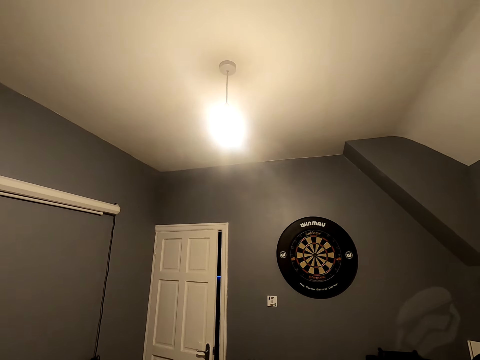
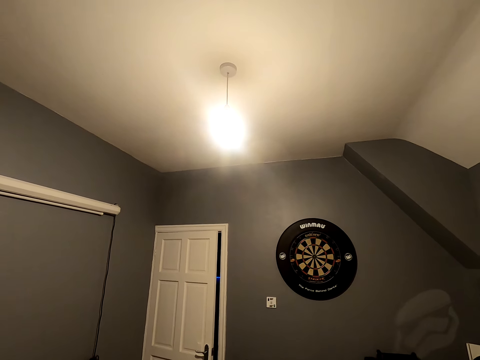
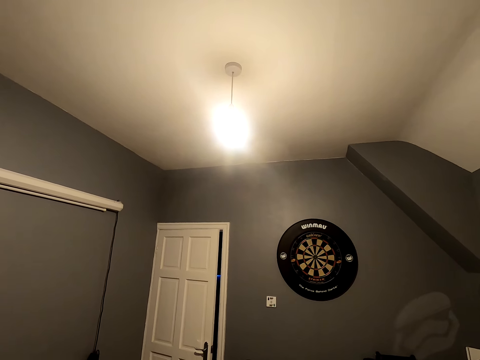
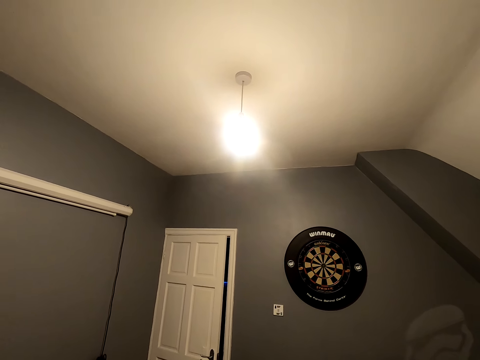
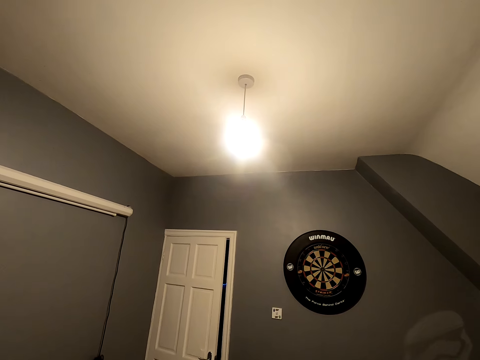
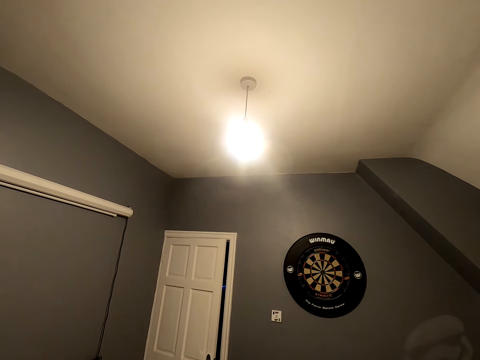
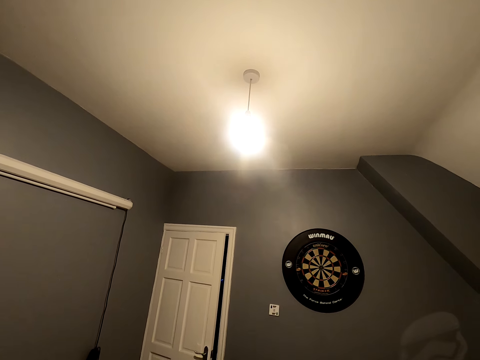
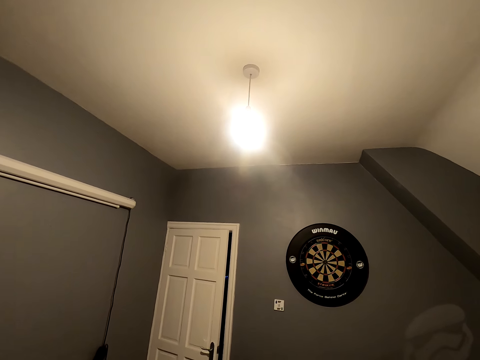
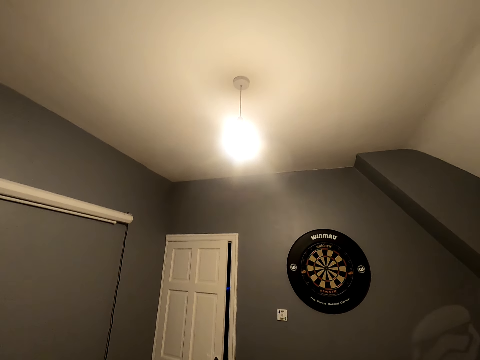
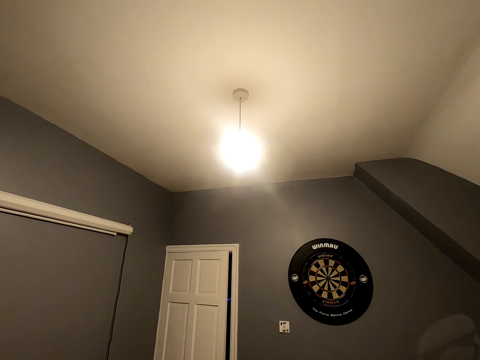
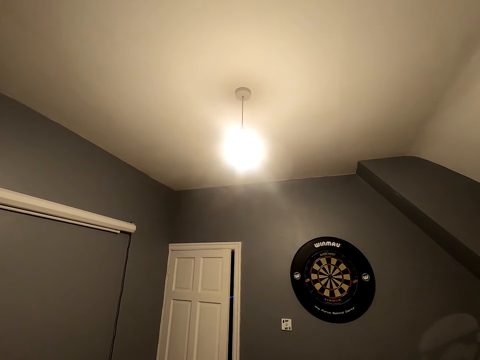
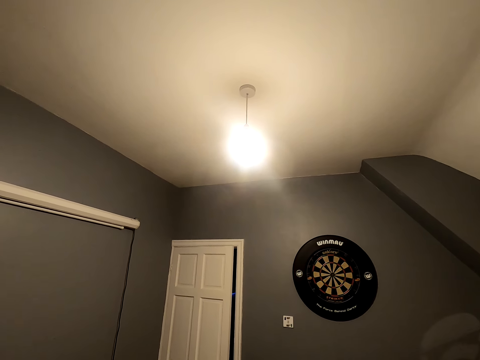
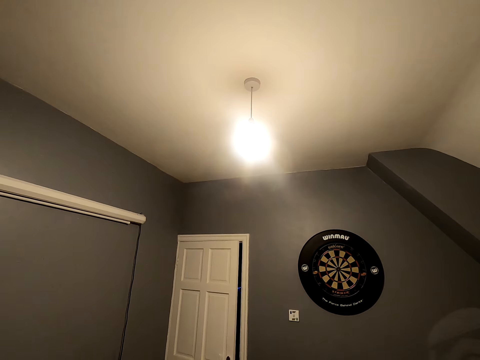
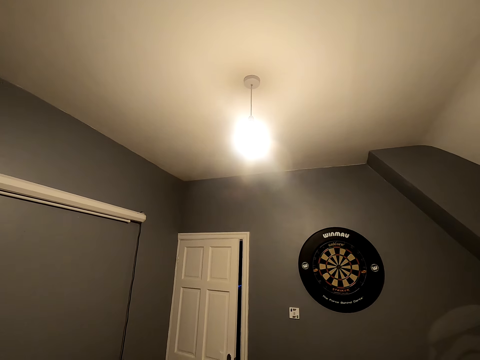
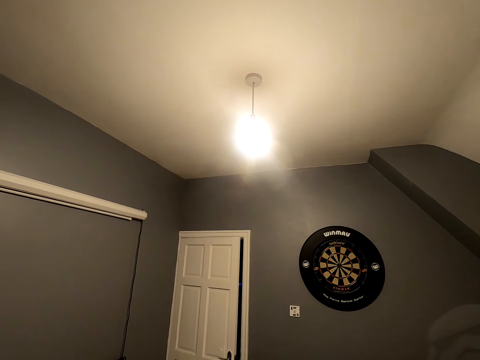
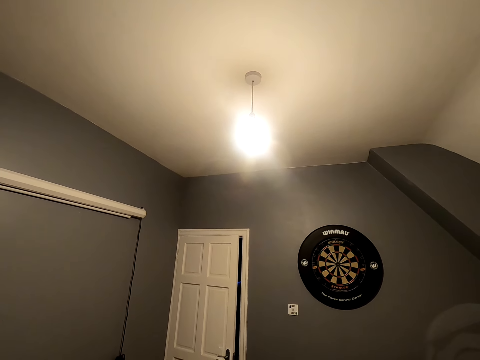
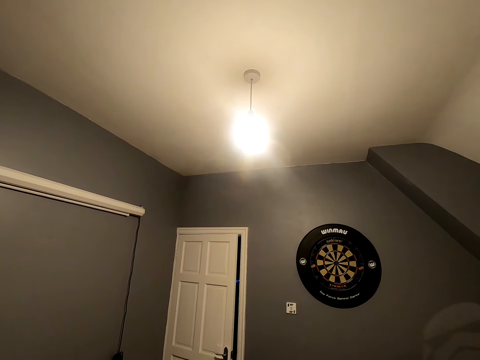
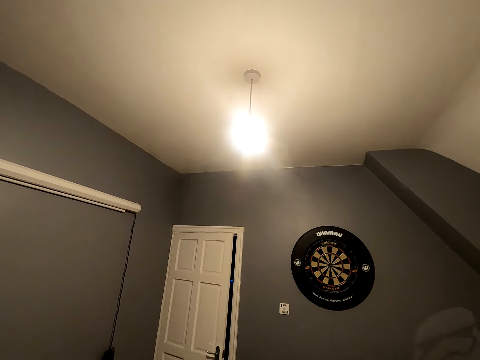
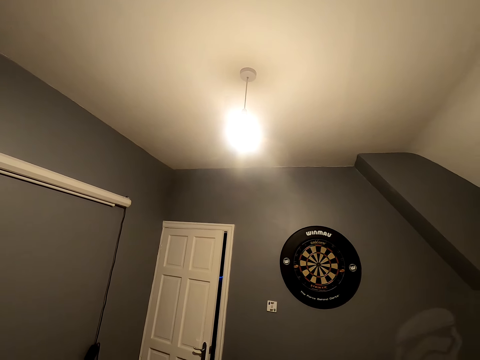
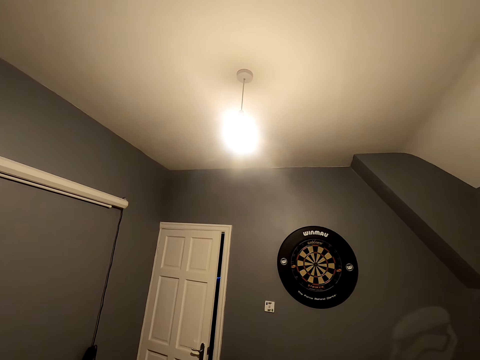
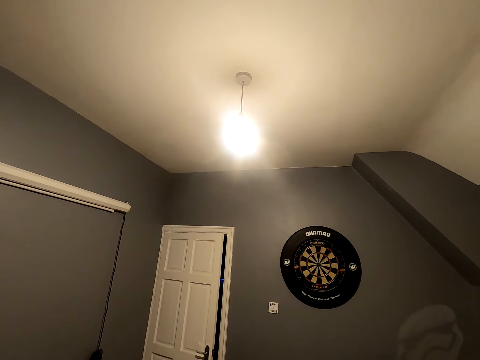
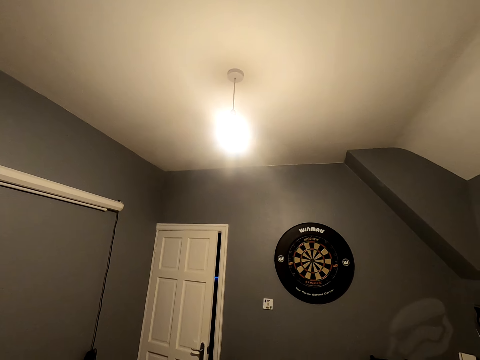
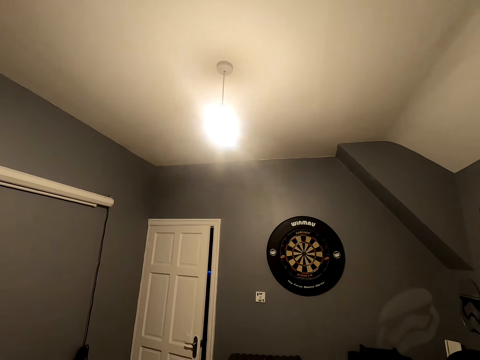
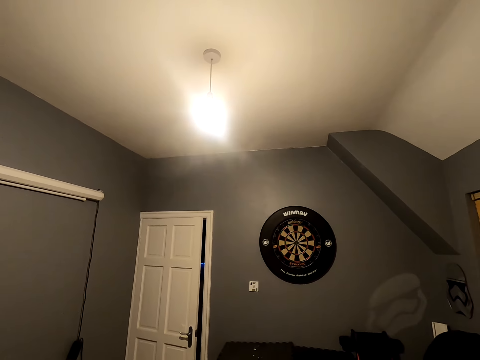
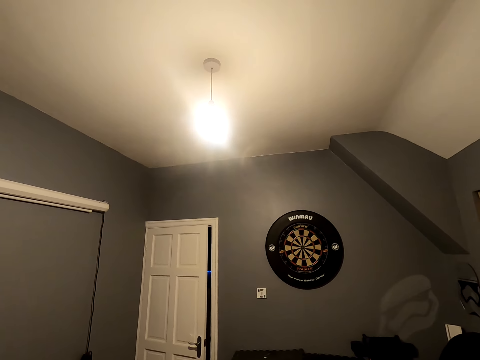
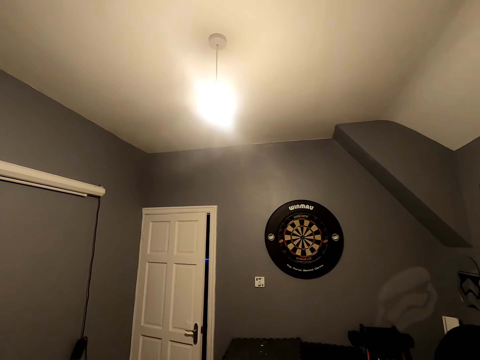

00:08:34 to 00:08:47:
The camera wearer looks at the dart.

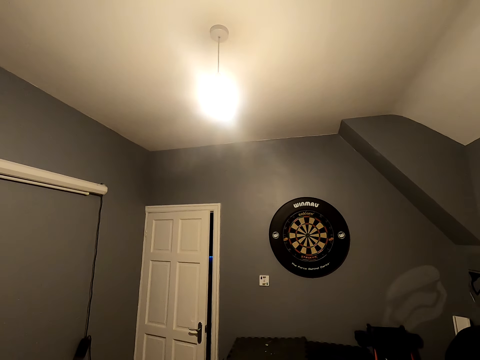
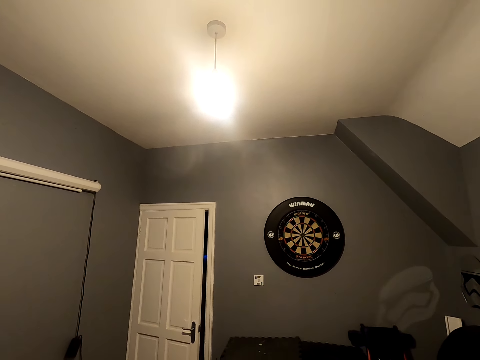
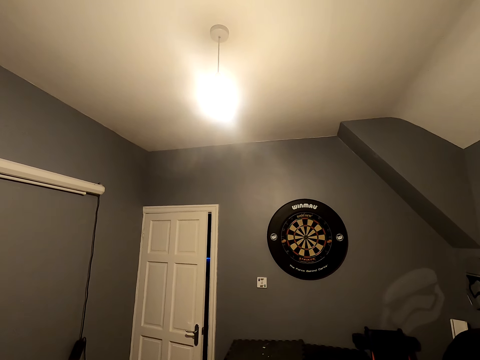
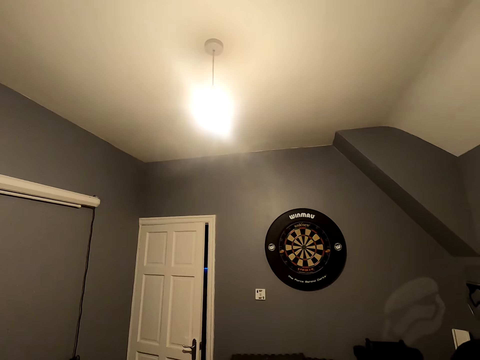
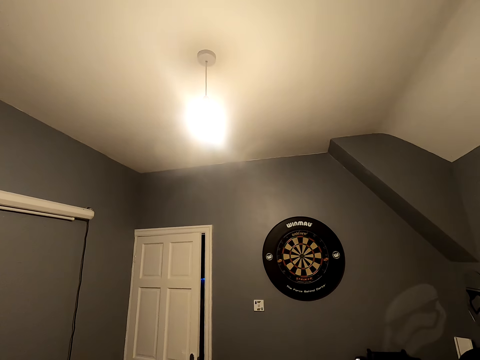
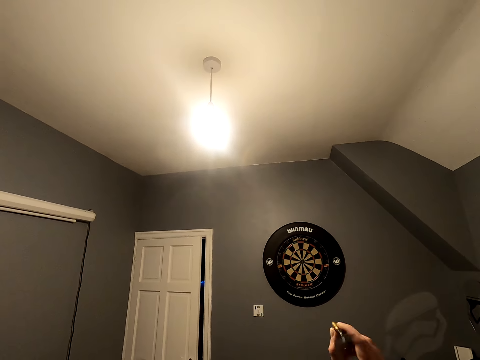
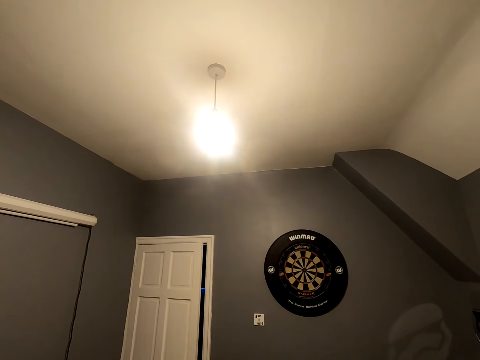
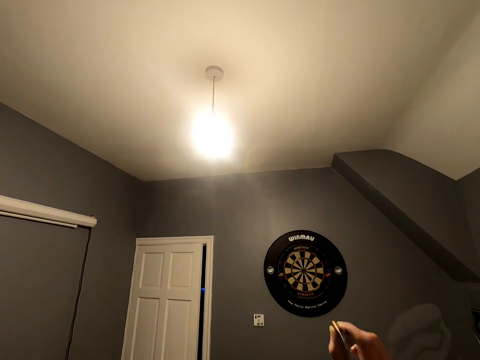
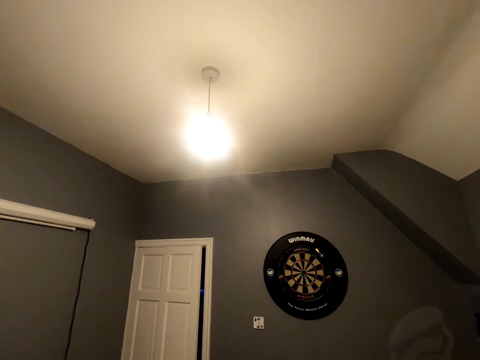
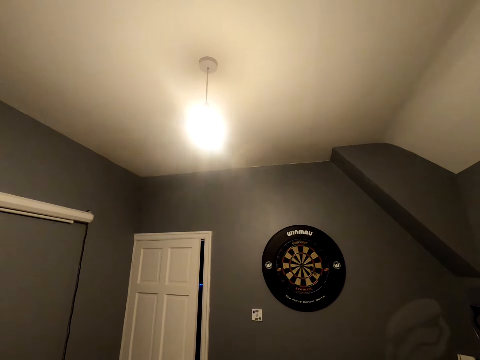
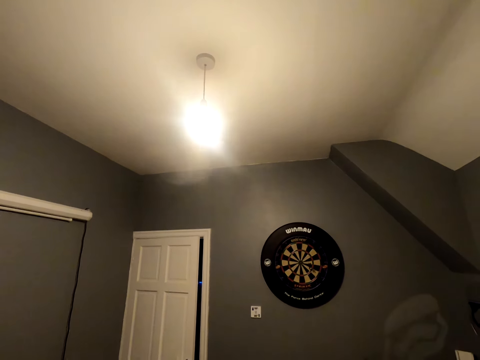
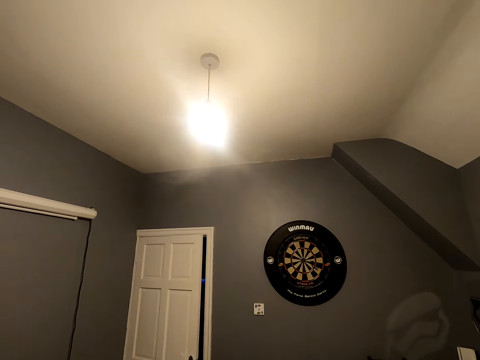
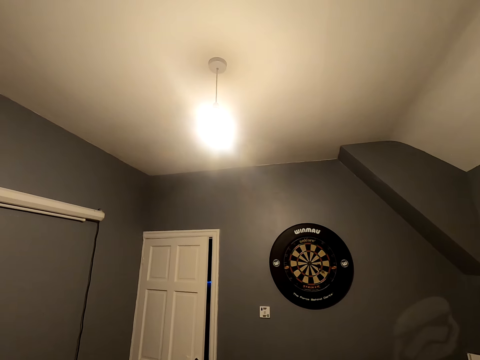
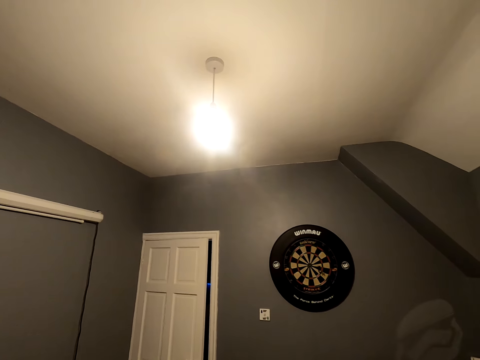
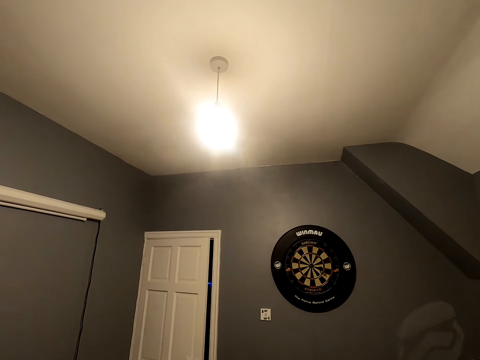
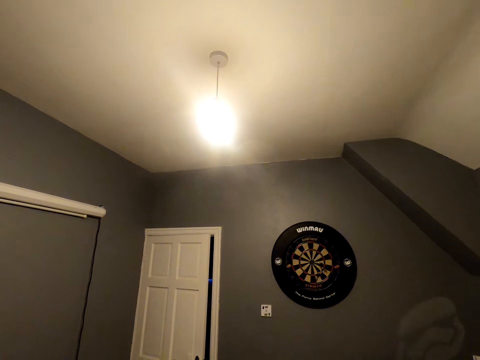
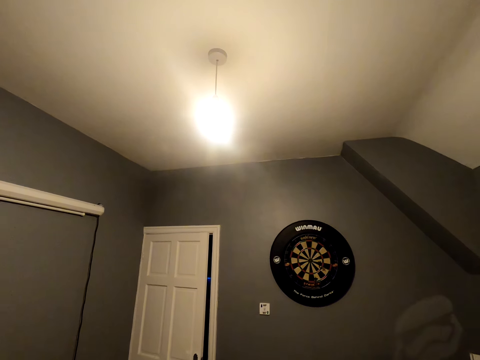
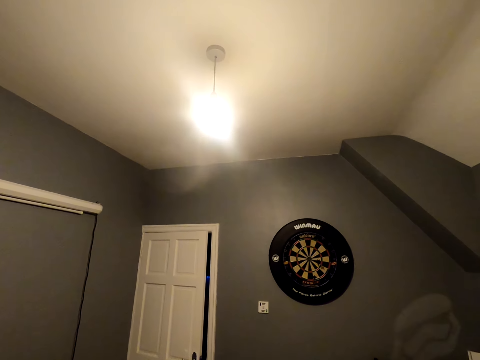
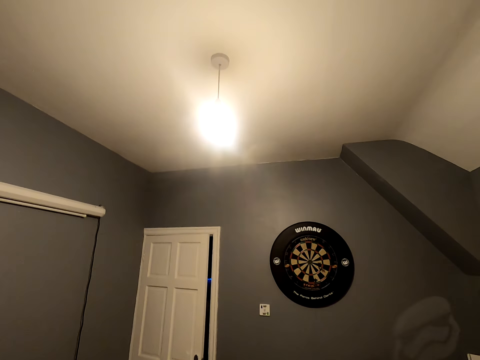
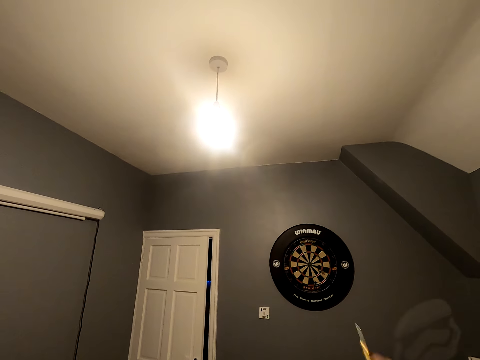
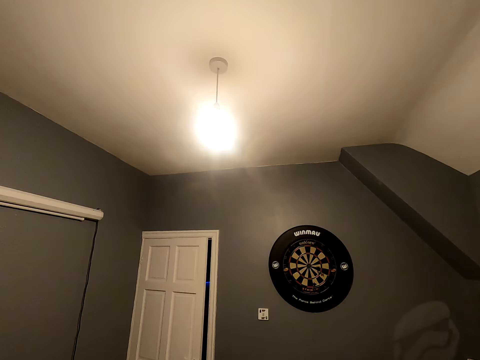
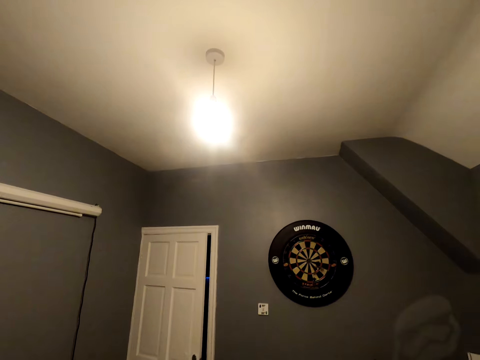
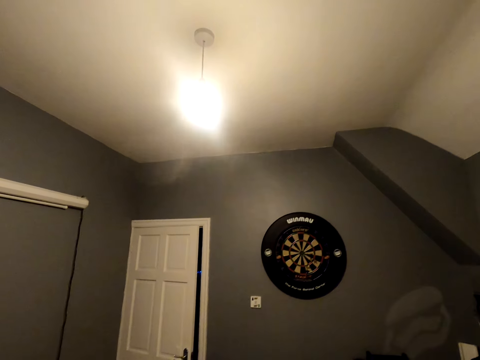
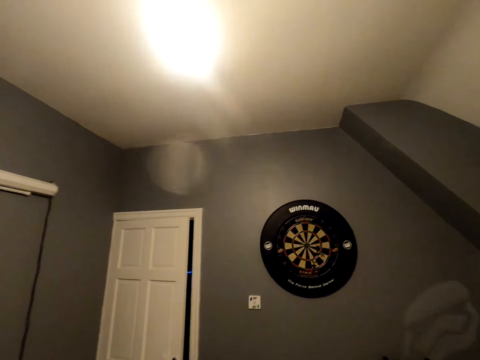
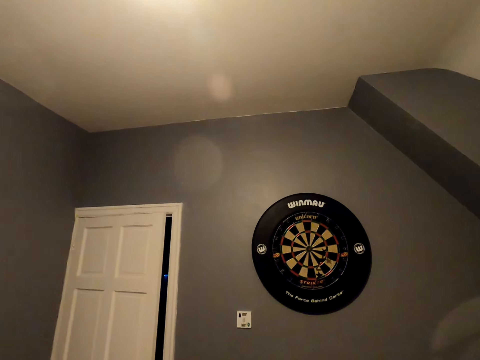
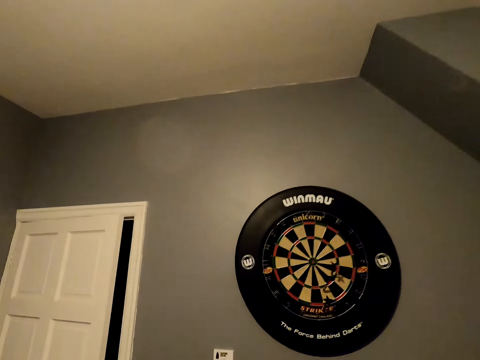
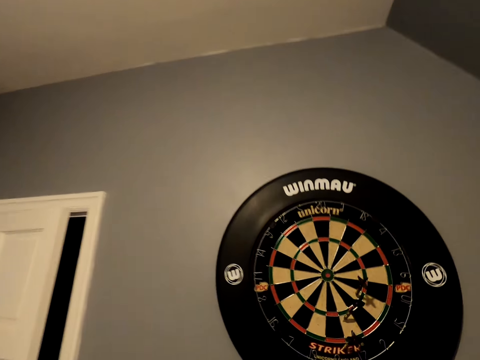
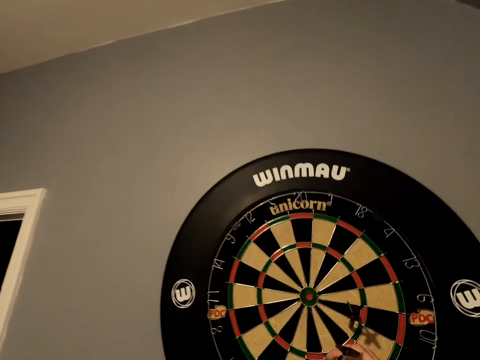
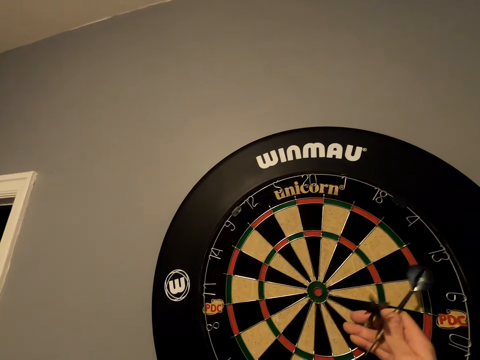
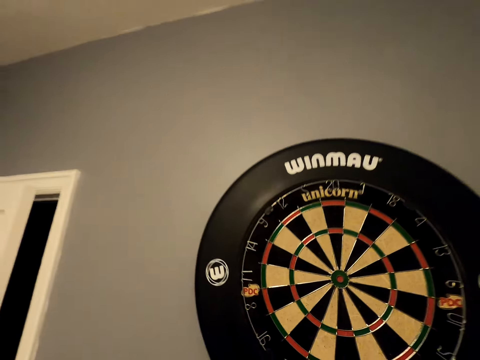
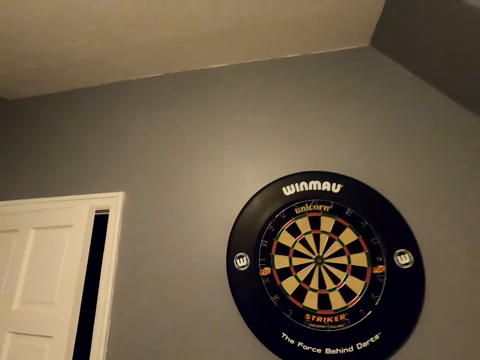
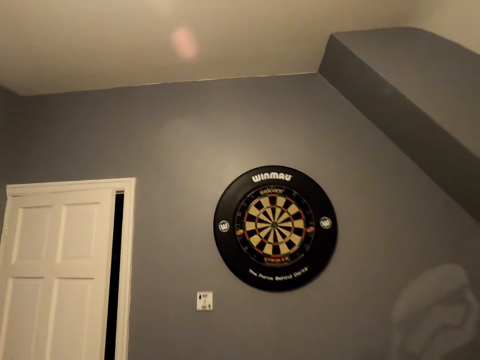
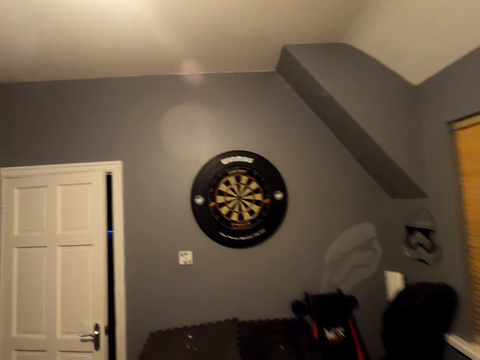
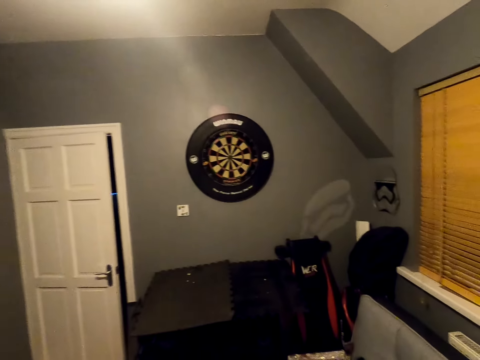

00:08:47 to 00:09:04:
The camera wearer positions the dart. They throw the soft tip darts. They position the dart. They throw the dart. They position the dart. They throw the dart. They walk close to the dart board. They pick the soft tip darts from the dart board. They move back. They walk in the room.
